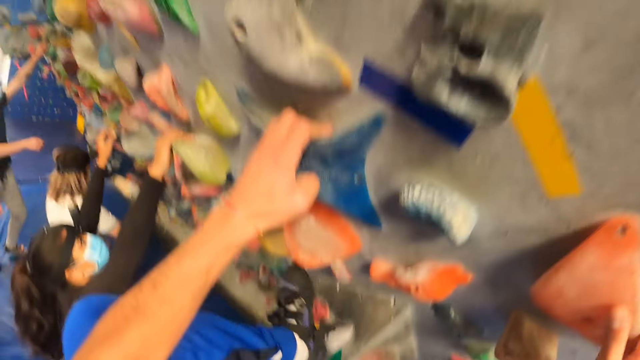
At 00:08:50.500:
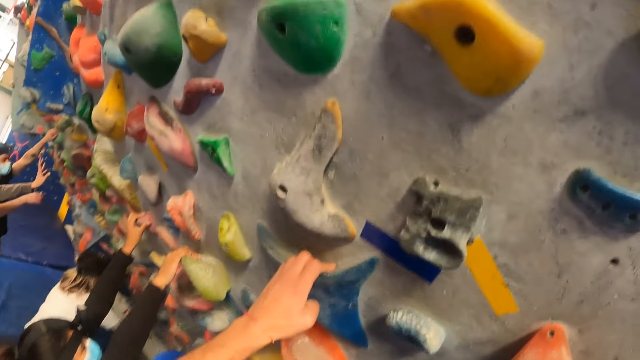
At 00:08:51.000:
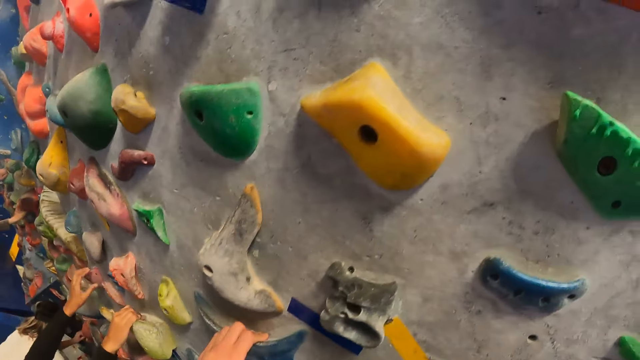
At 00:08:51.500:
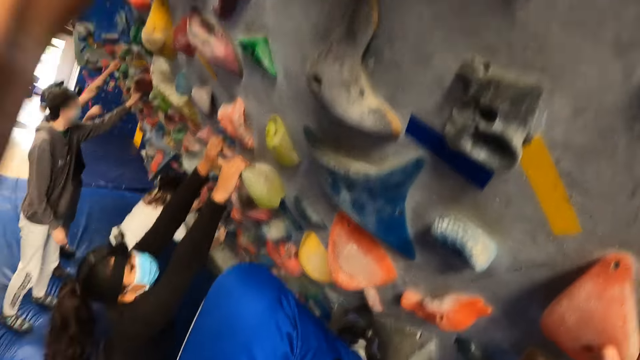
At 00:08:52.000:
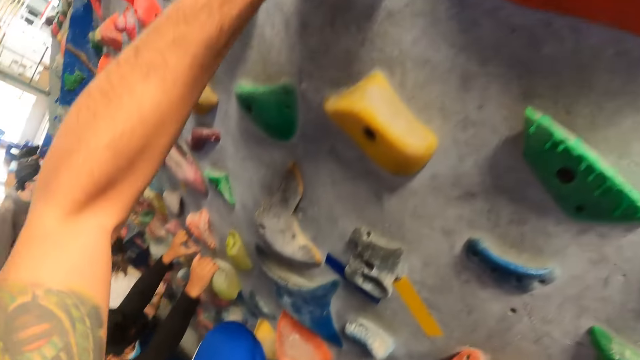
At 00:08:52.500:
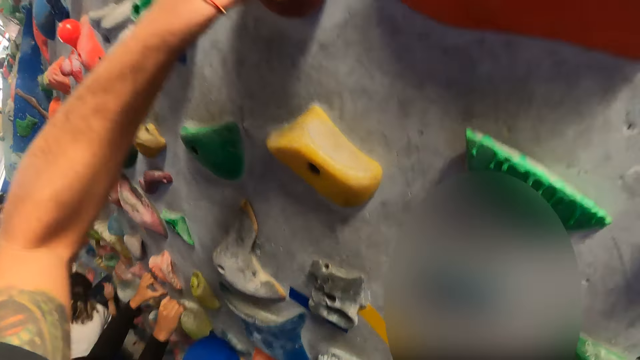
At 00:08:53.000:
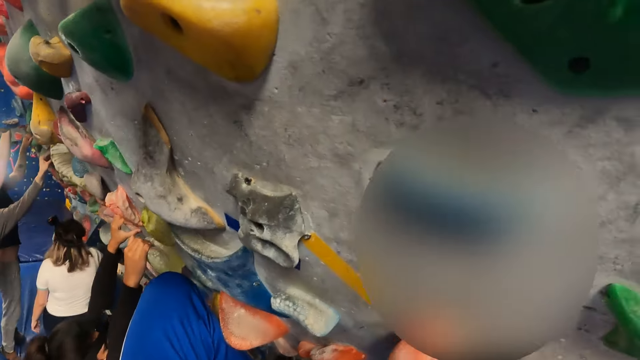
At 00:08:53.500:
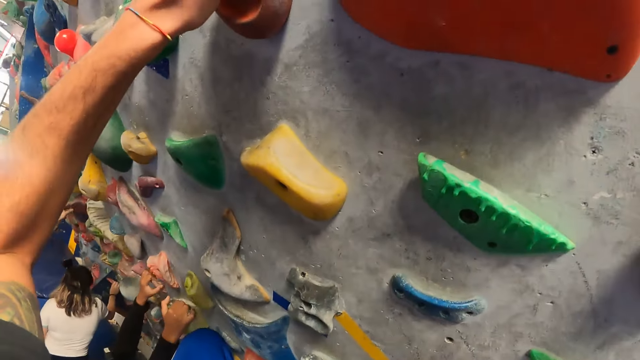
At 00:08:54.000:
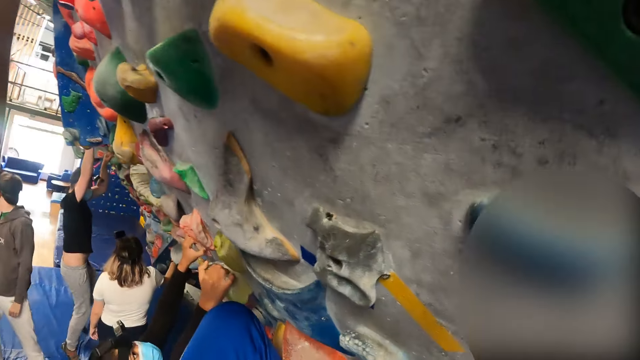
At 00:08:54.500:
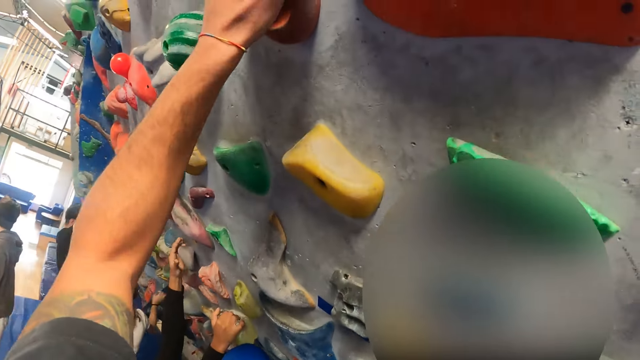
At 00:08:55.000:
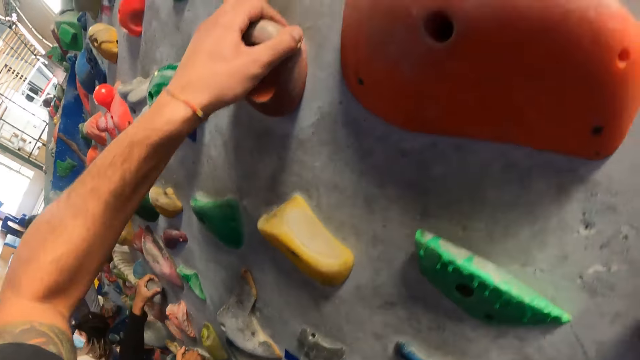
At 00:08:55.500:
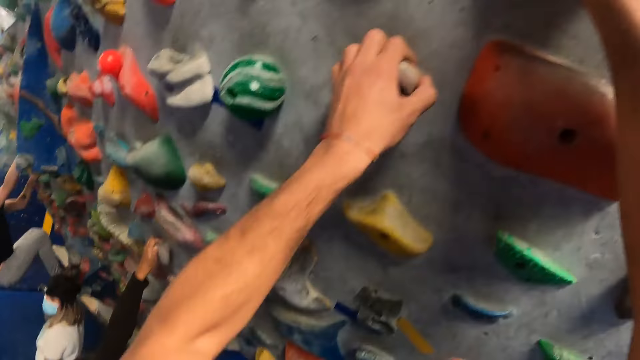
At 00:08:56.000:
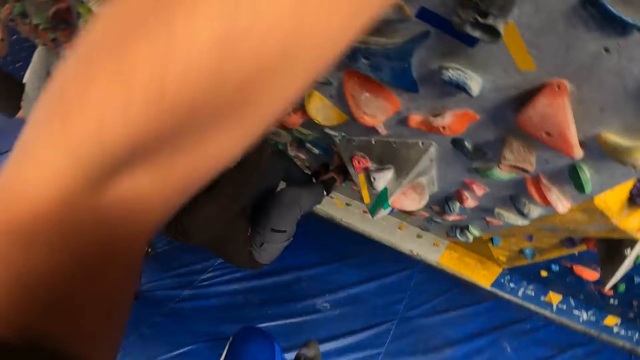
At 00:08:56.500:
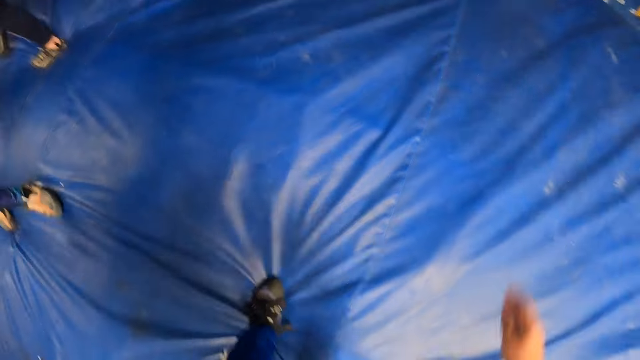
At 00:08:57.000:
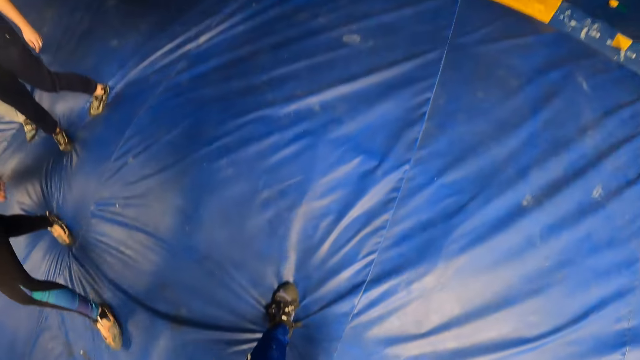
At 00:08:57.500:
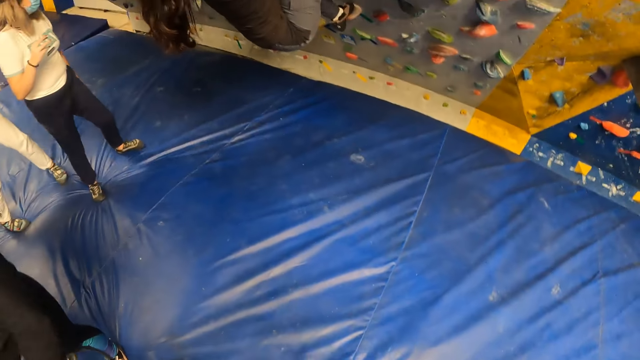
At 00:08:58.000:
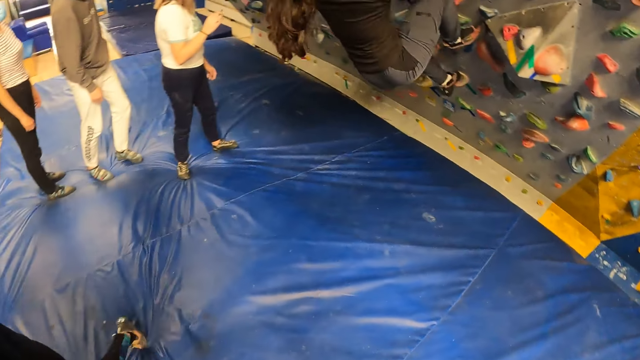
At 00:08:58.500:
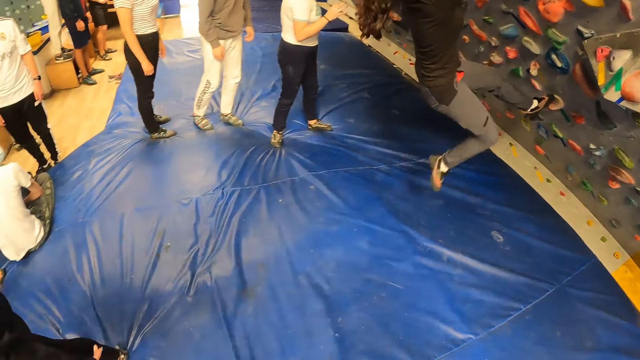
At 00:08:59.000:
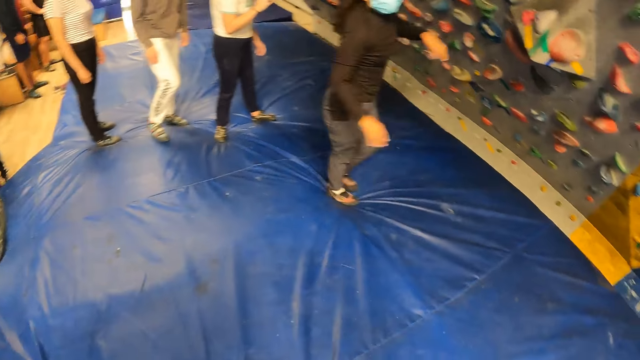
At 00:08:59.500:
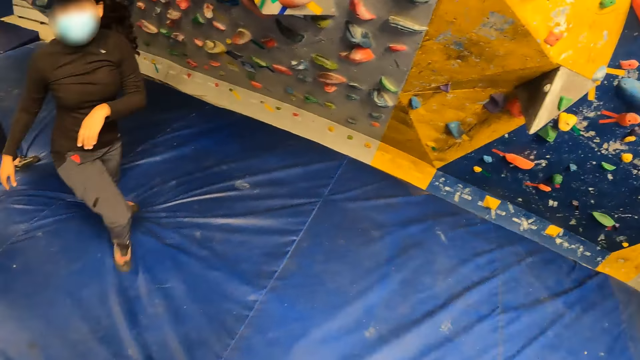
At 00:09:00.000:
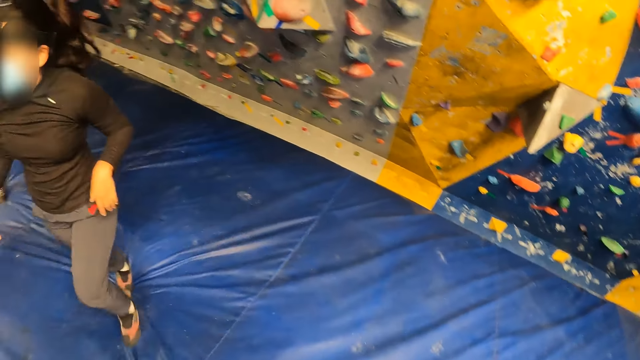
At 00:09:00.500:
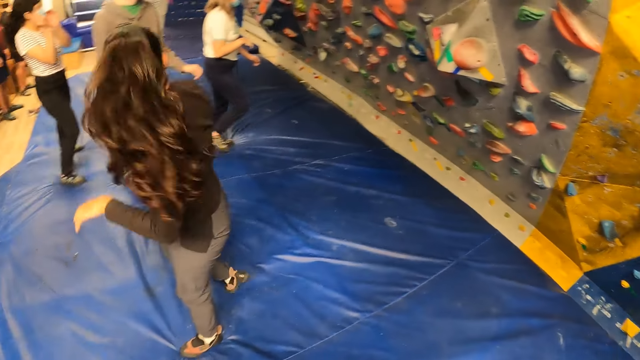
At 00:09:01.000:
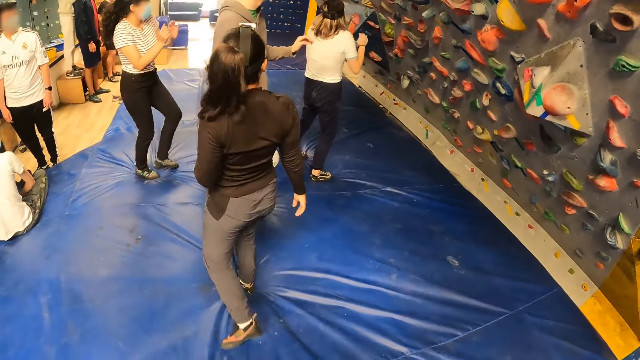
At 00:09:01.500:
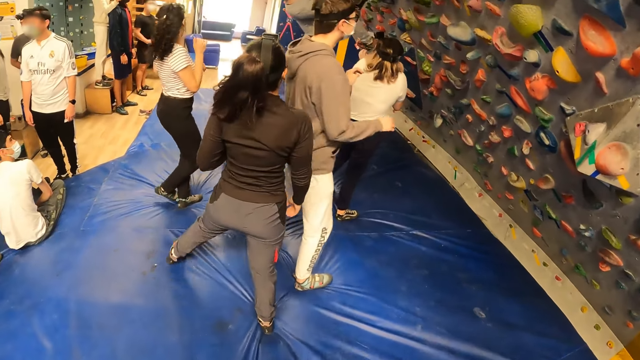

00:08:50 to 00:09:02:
The camera wearer jumps from the trampoline.

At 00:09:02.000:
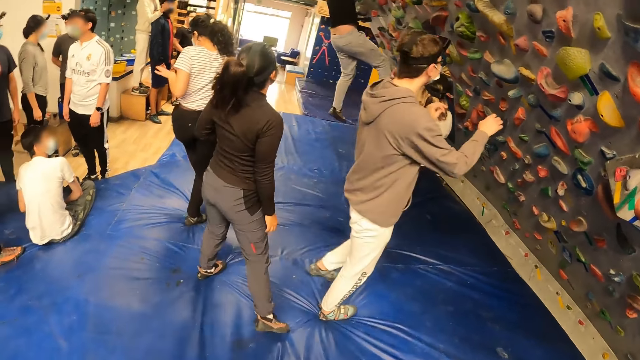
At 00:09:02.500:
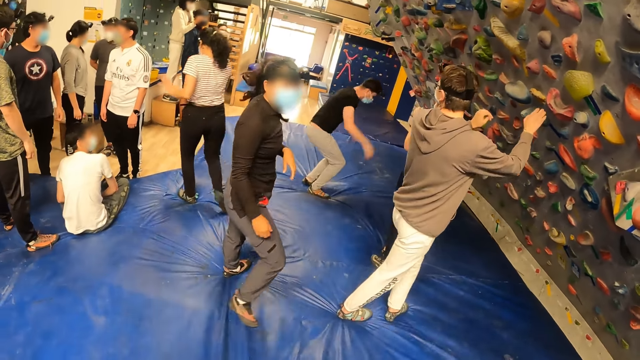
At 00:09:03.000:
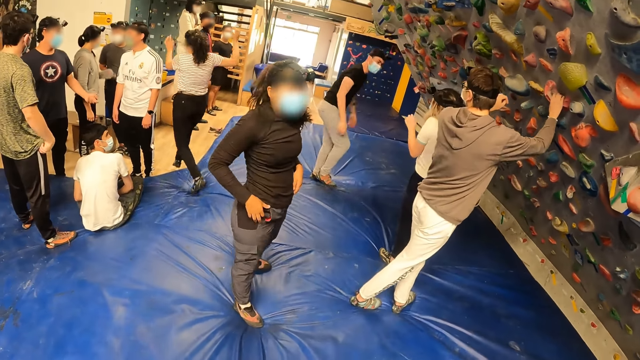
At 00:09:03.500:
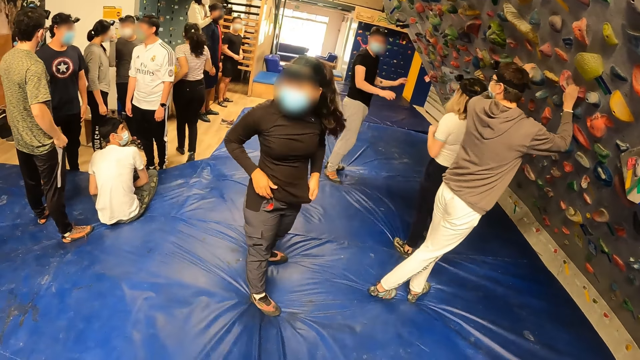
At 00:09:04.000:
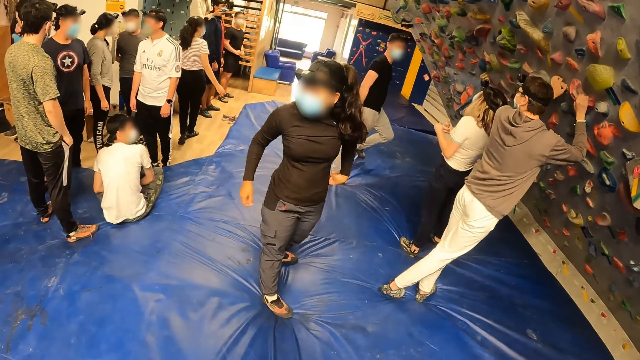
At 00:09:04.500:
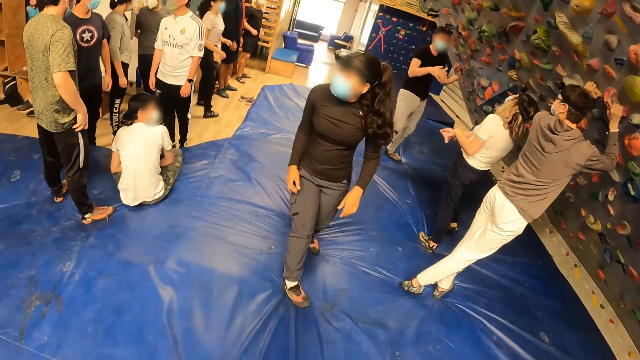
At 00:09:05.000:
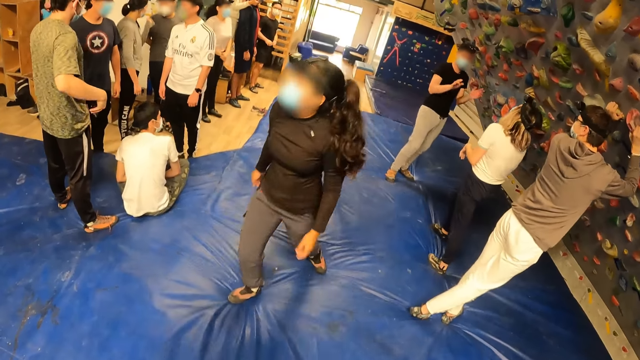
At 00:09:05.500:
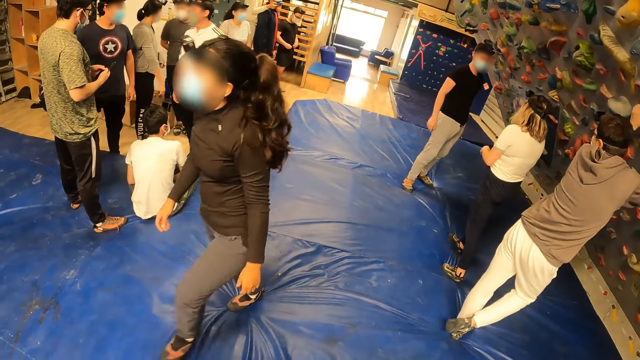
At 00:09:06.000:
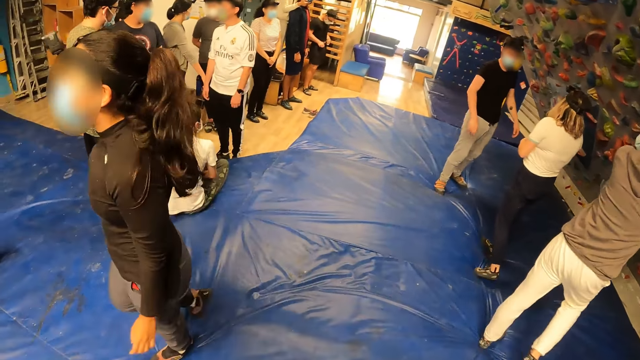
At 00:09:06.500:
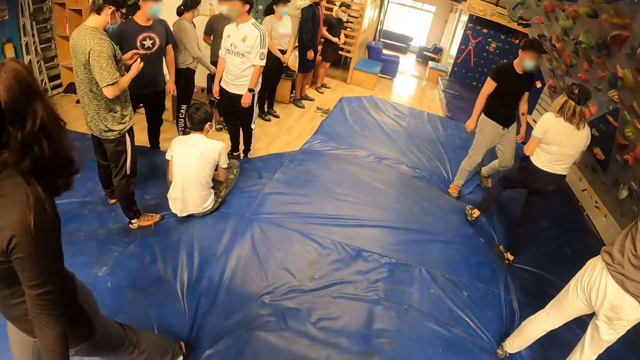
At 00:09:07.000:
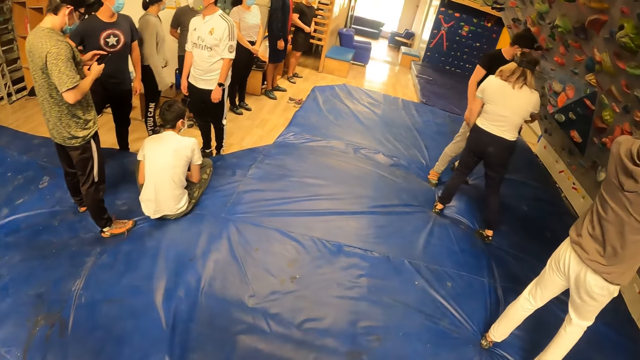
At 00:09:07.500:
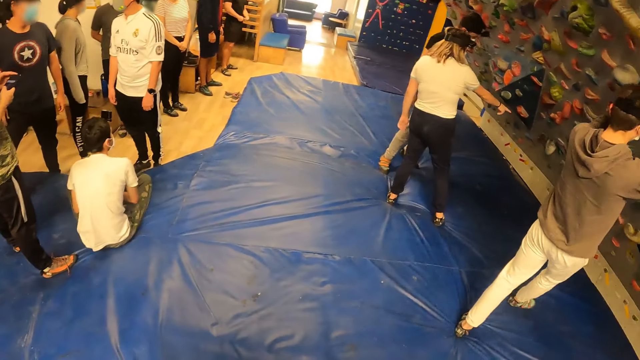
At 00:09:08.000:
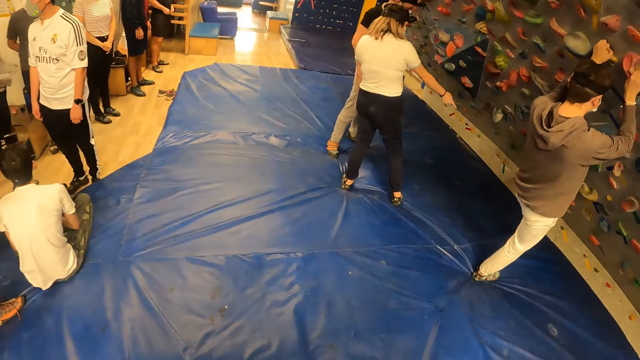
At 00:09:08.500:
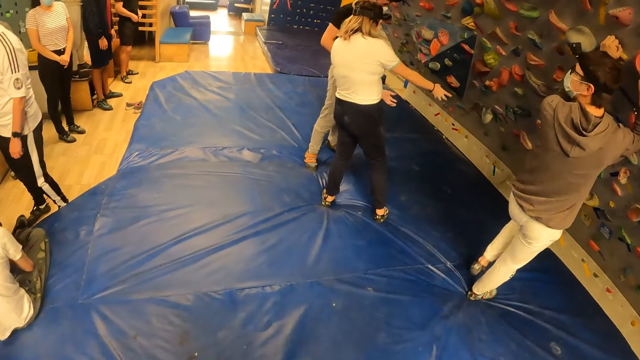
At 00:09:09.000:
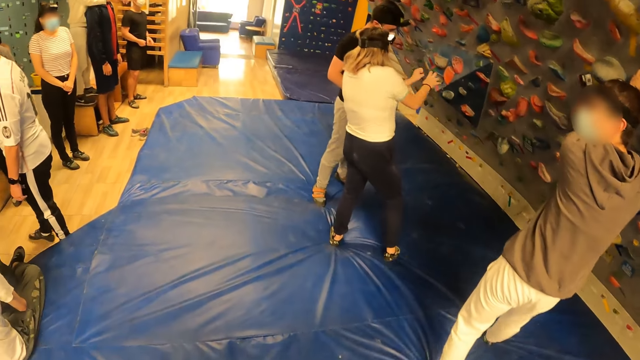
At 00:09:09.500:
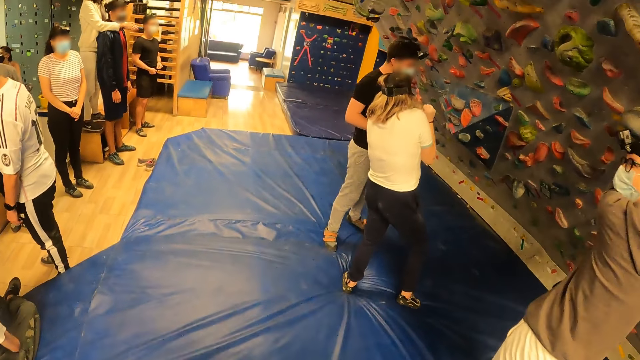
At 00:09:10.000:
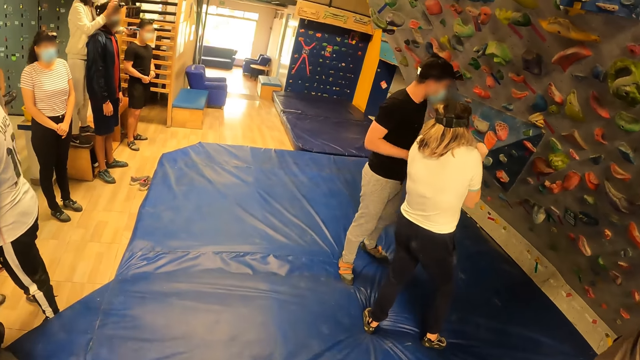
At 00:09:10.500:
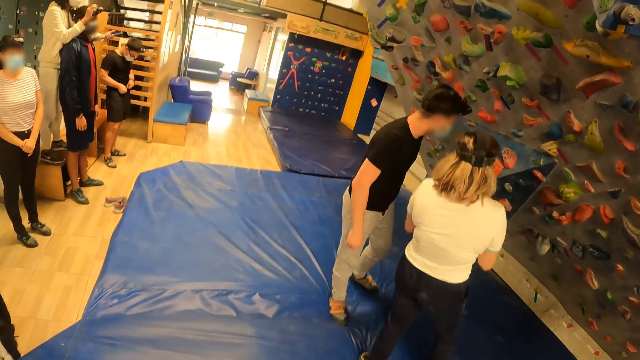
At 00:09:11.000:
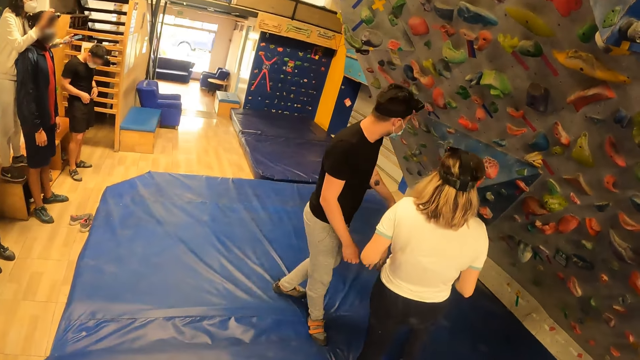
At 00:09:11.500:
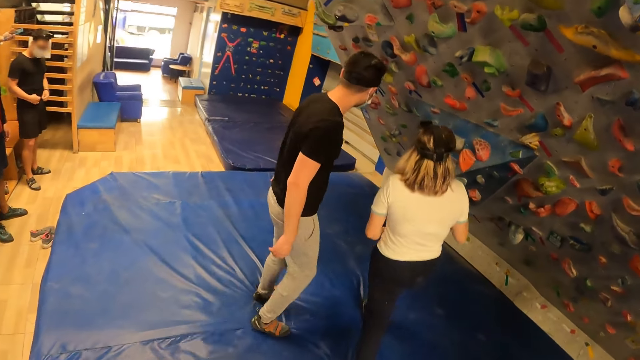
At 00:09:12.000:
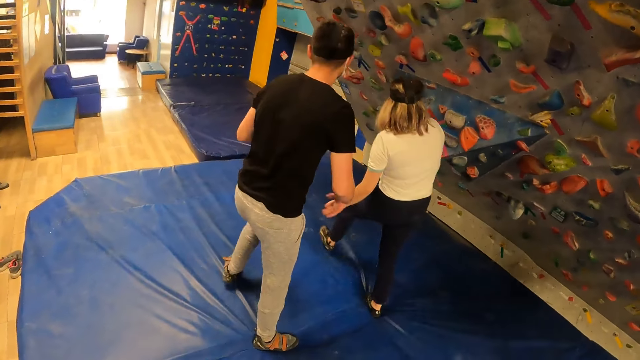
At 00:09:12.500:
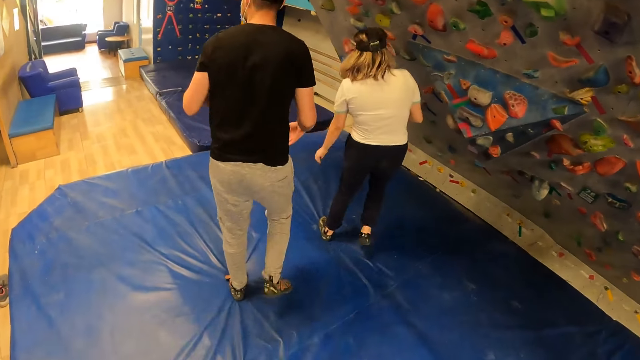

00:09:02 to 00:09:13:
The camera wearer looks at the friends. They walk at the trampoline park.
